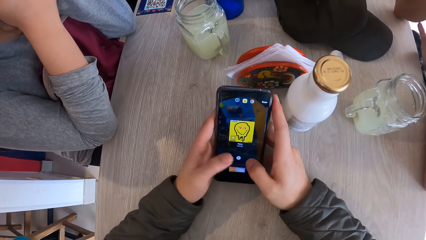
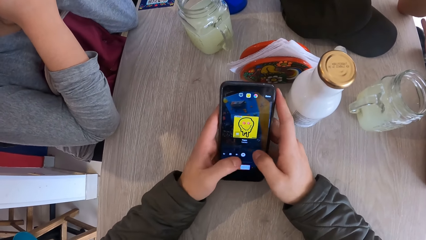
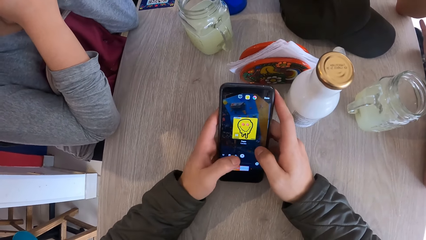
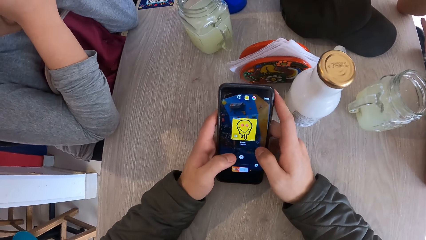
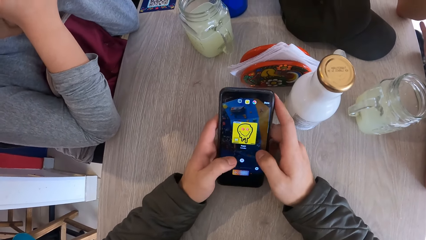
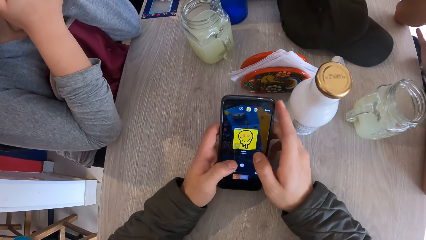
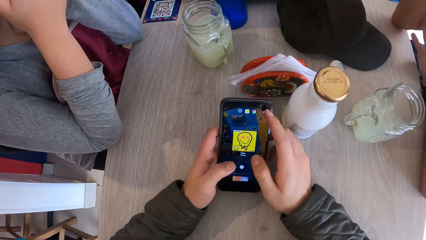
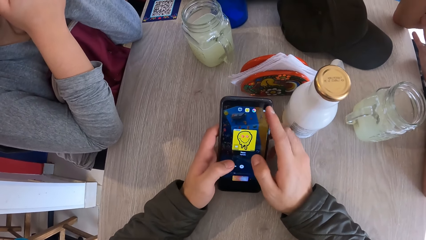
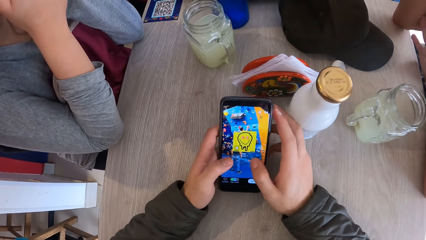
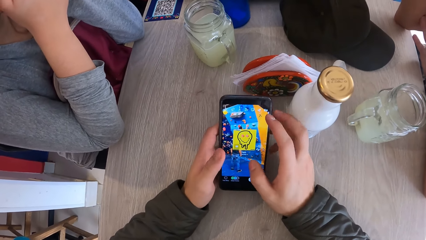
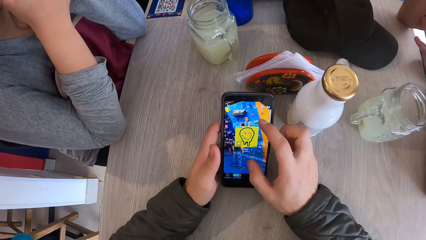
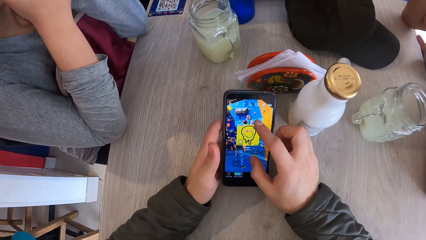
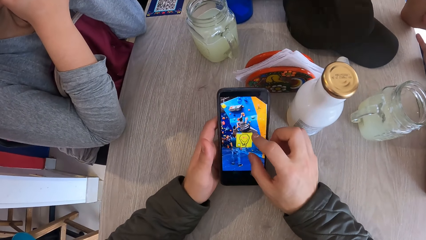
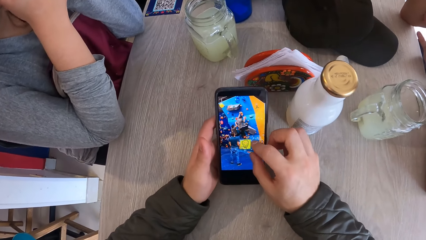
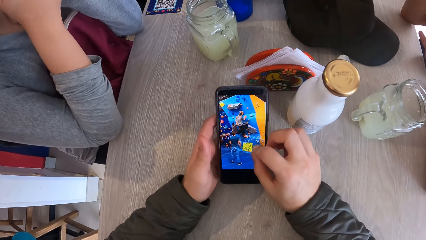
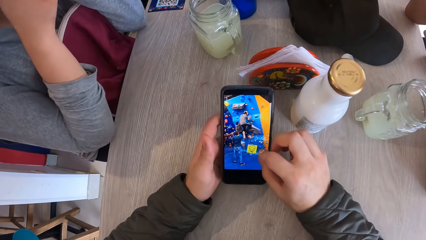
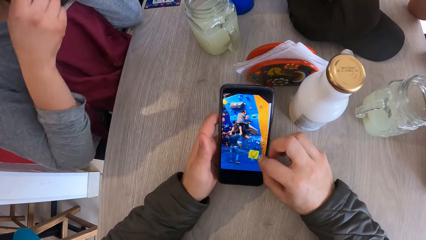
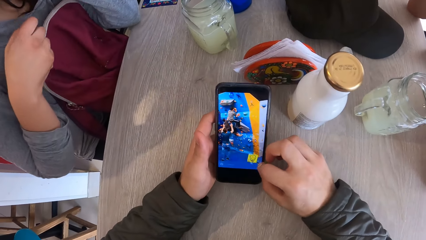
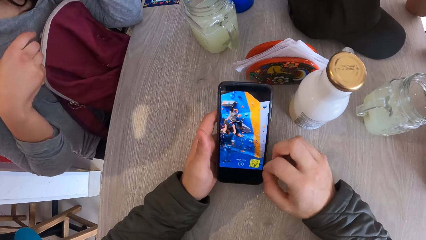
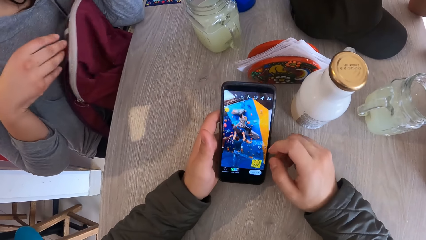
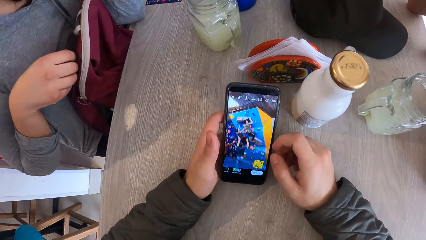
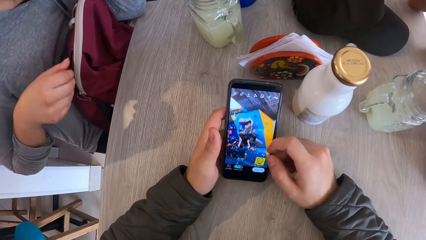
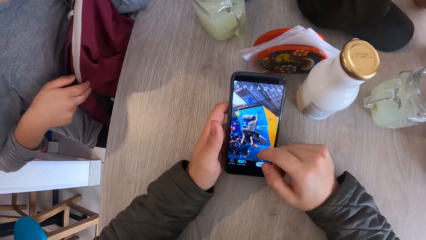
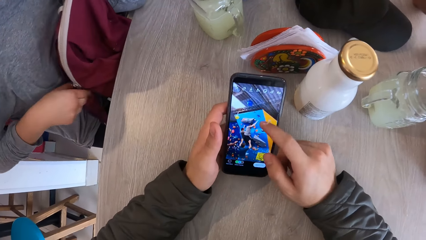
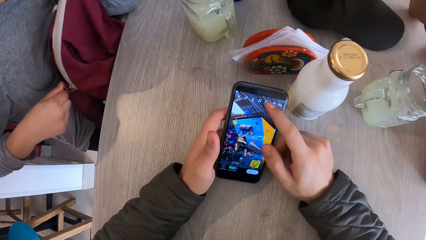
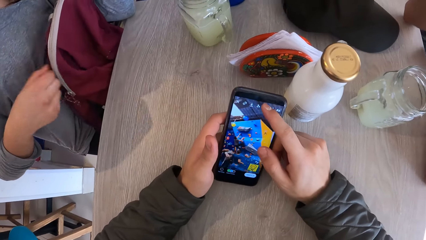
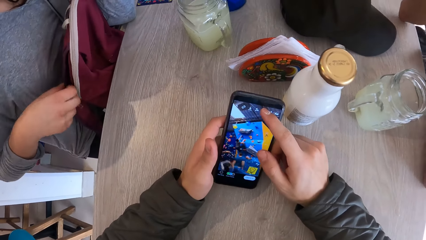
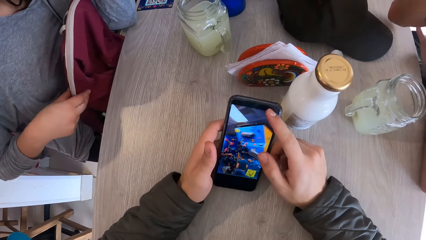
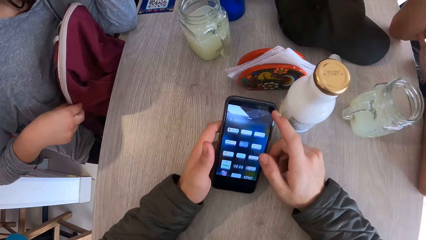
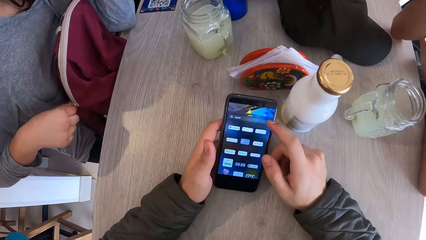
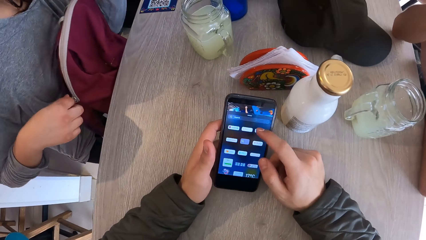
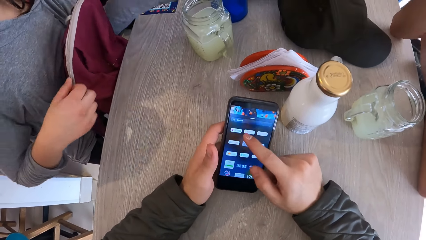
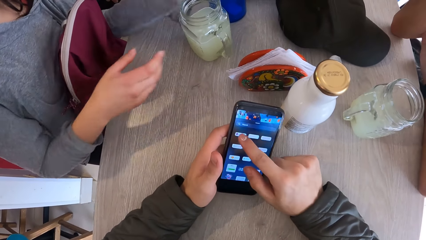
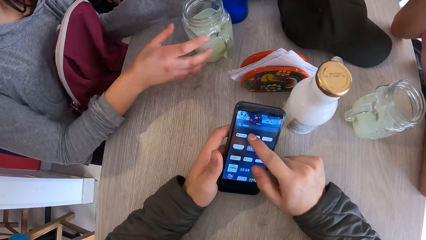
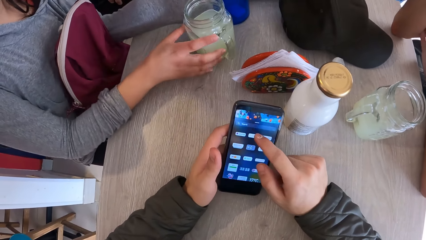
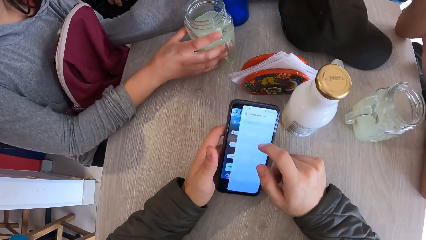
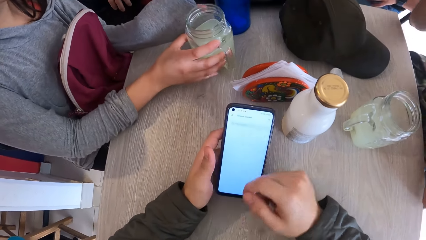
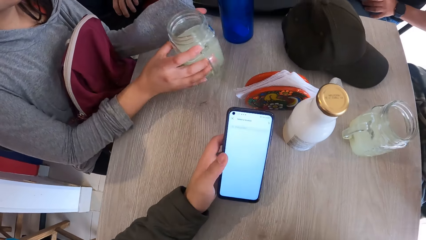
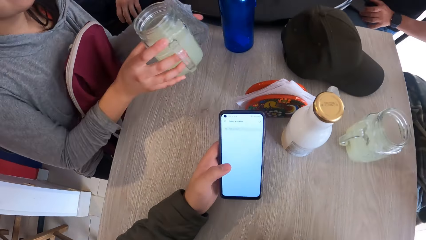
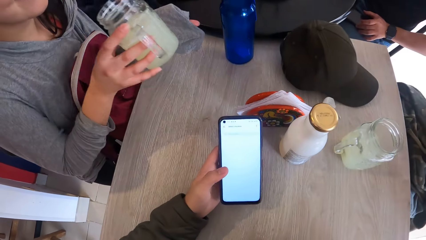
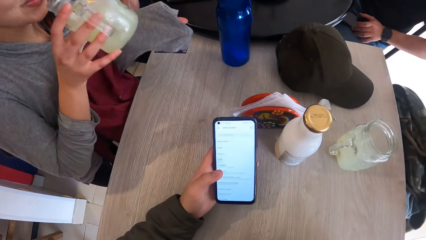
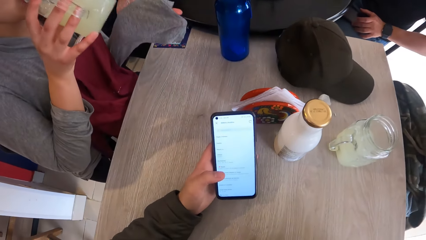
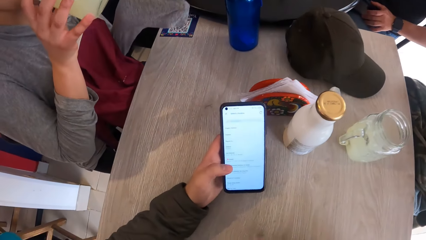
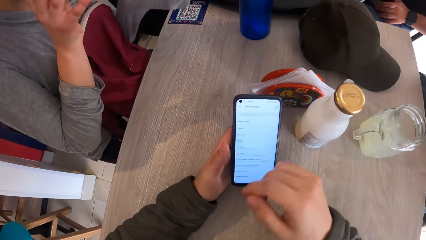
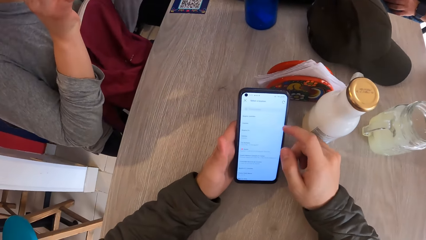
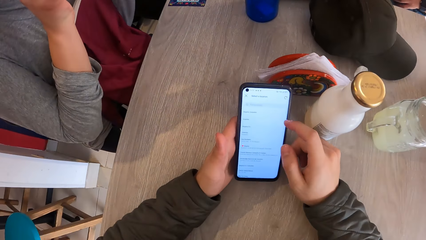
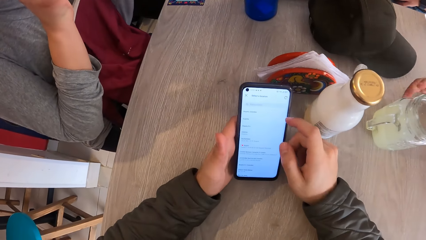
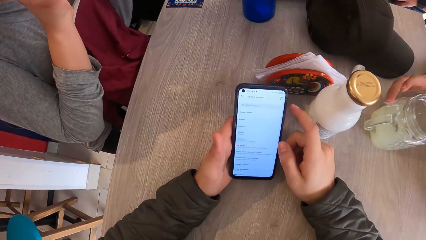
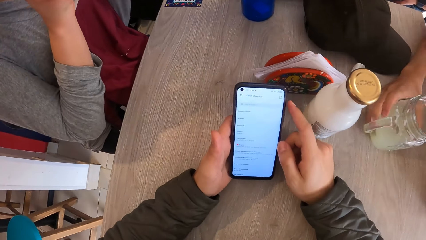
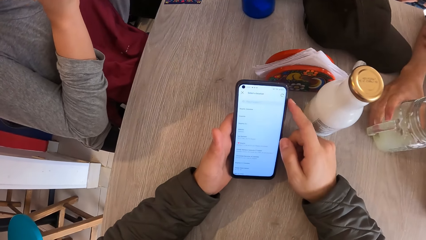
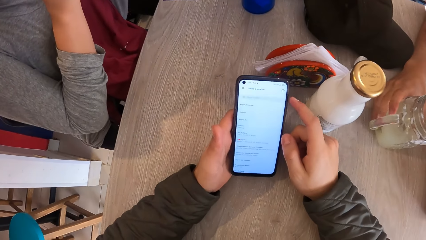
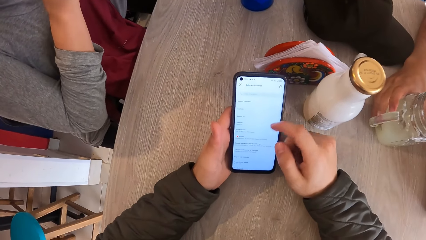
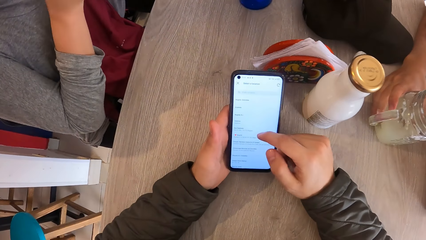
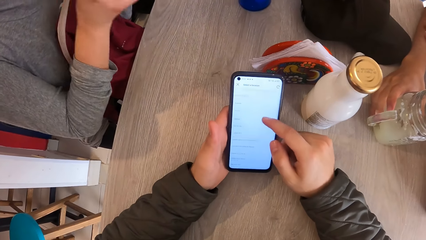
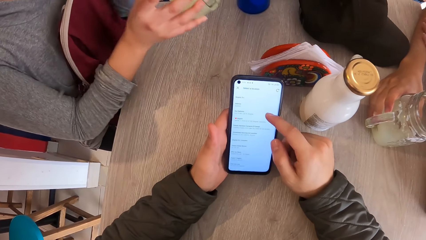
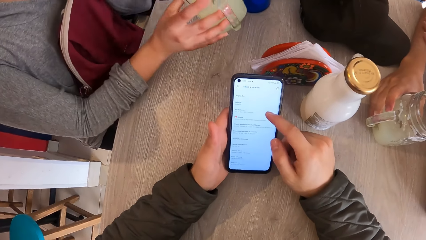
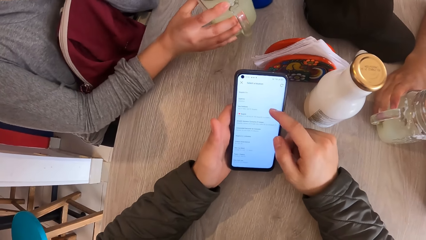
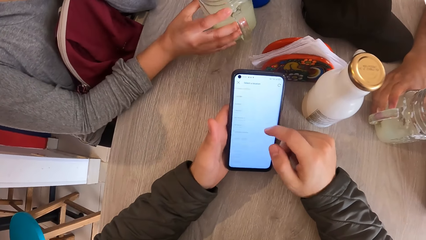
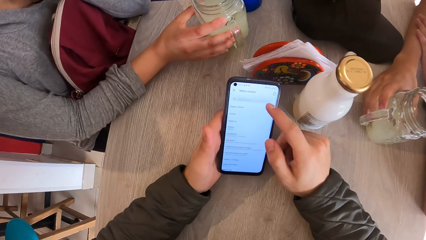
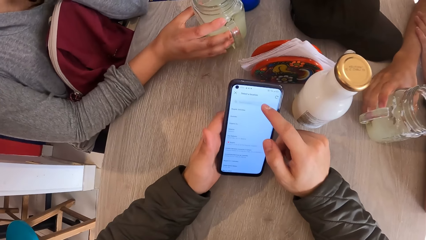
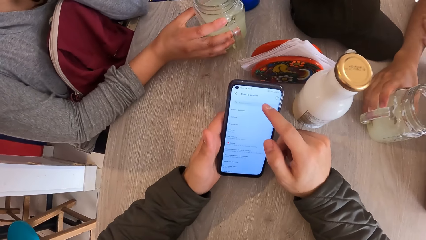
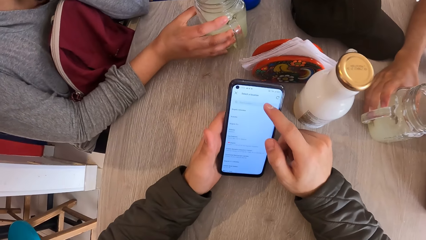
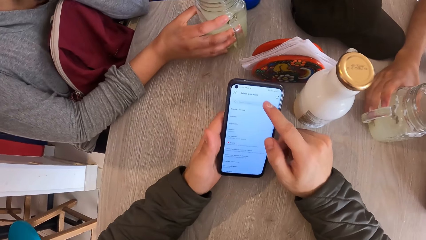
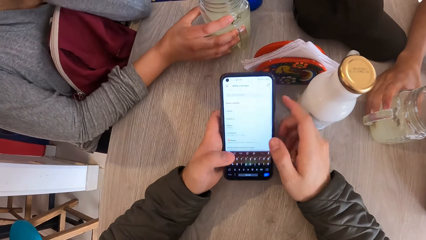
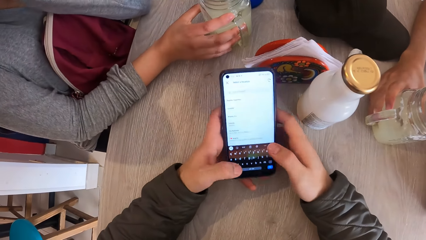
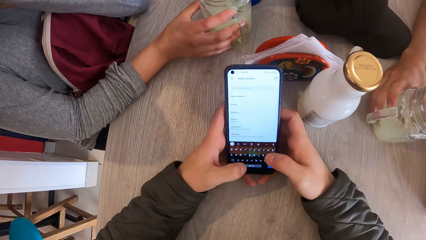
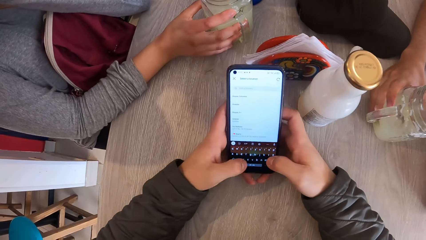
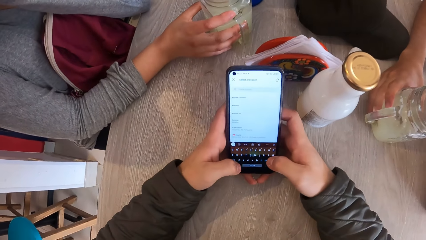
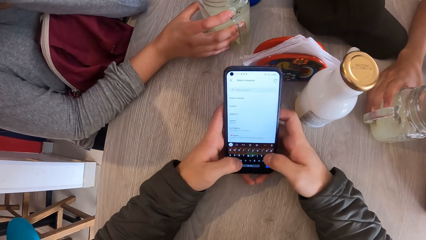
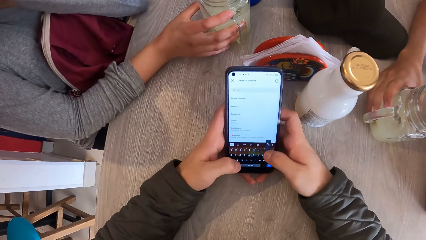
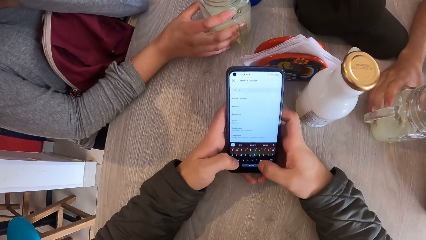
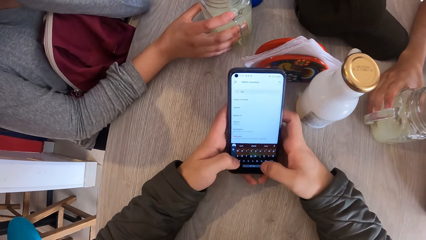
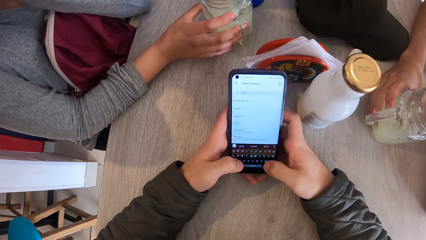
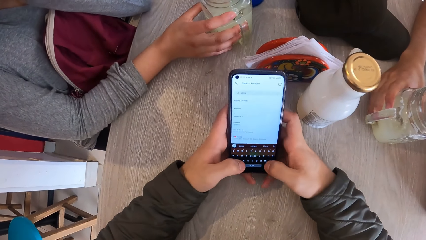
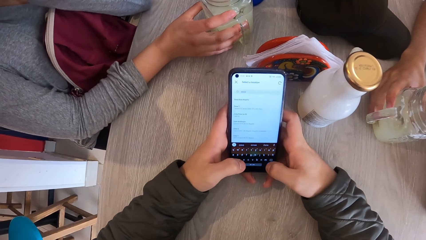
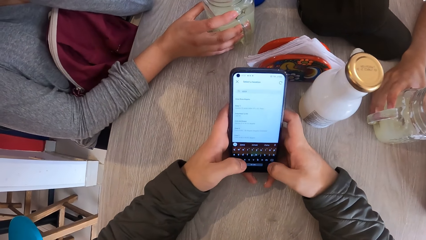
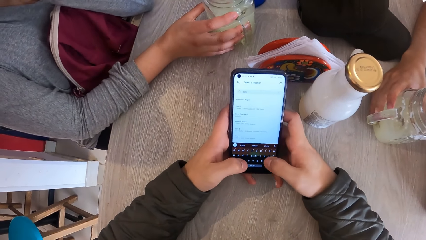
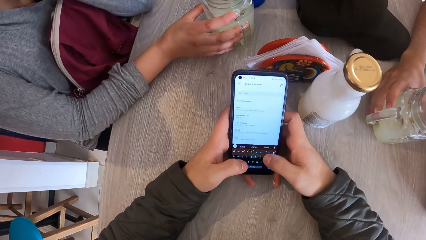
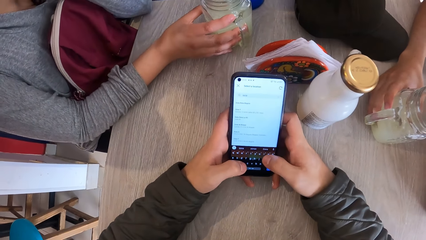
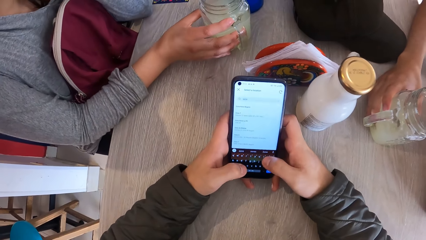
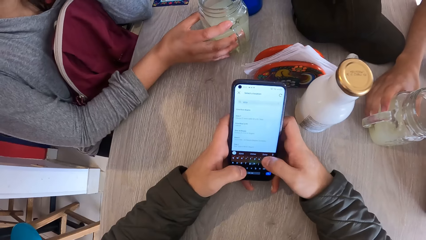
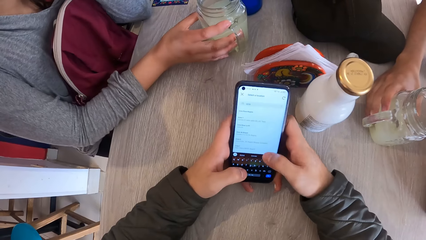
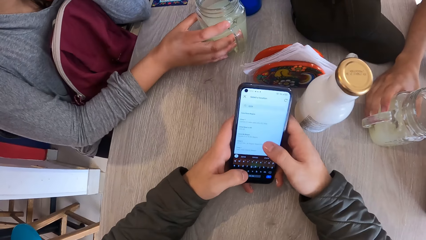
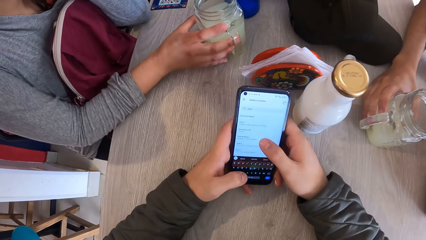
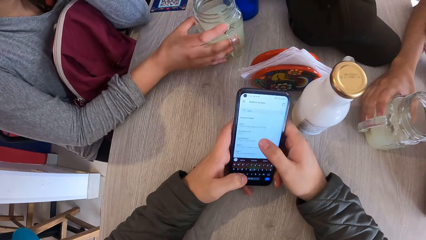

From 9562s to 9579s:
The woman touches a bag on her lap with her right hand, moves her hand on the bag zip on her lap, picks up the jar from the table with her right hand, and drinks from the jar in her right hand. A man holds the jar on the table with his right hand. The woman holds the jar on the table and places the jar on the table with her right hand. The camera wearer operates the phone.
